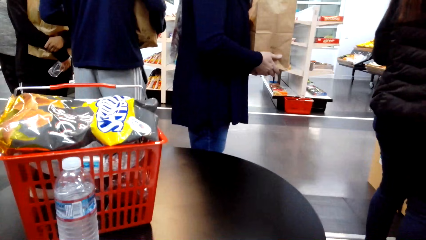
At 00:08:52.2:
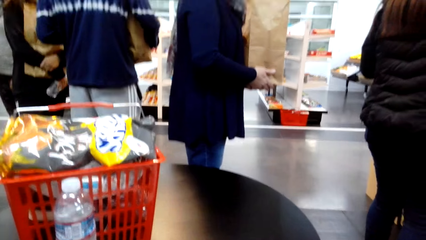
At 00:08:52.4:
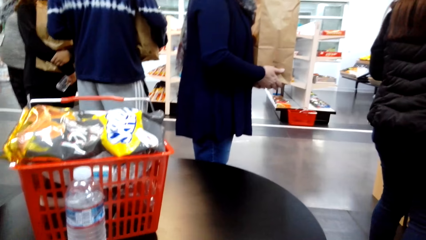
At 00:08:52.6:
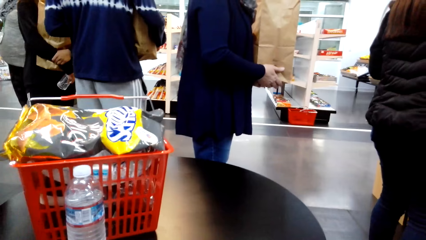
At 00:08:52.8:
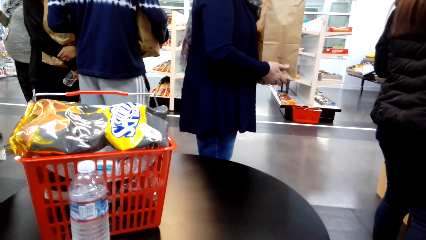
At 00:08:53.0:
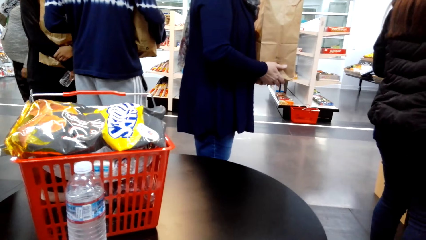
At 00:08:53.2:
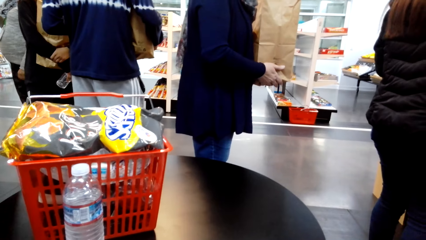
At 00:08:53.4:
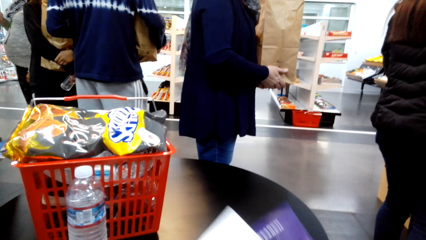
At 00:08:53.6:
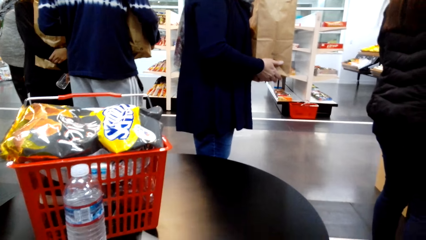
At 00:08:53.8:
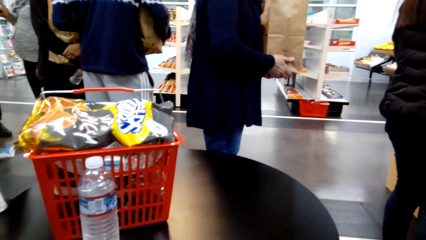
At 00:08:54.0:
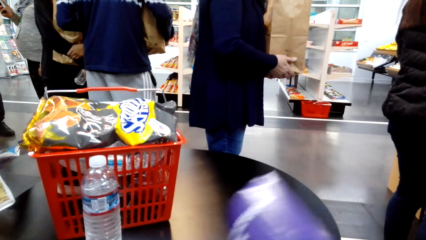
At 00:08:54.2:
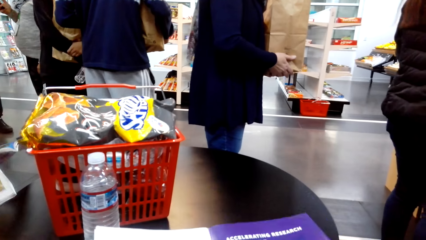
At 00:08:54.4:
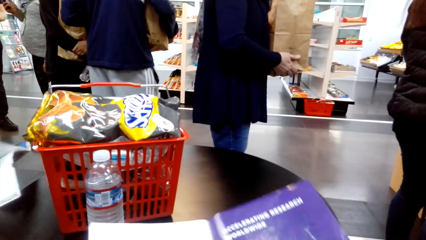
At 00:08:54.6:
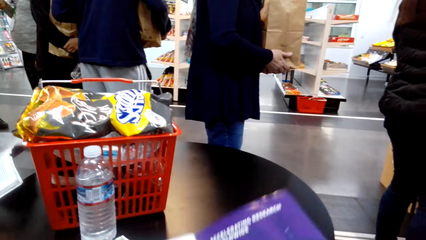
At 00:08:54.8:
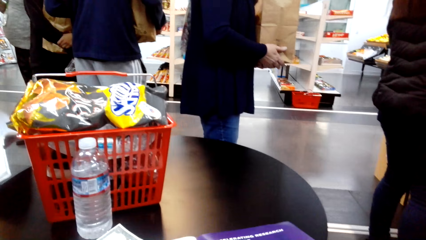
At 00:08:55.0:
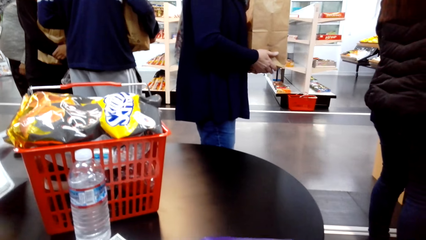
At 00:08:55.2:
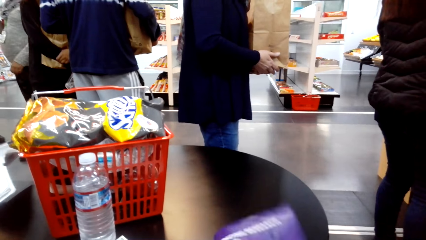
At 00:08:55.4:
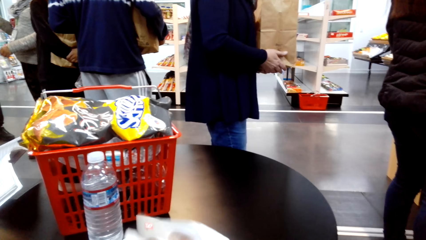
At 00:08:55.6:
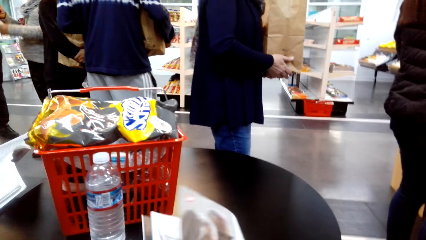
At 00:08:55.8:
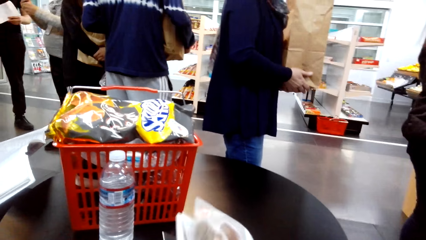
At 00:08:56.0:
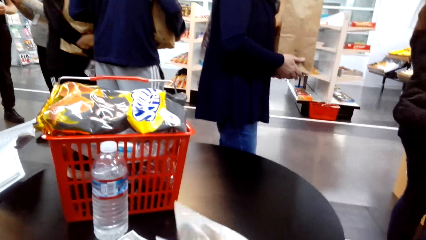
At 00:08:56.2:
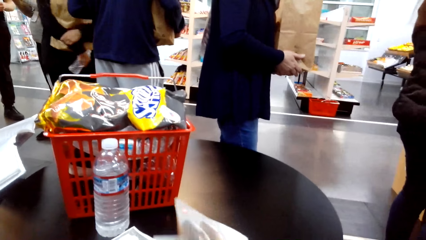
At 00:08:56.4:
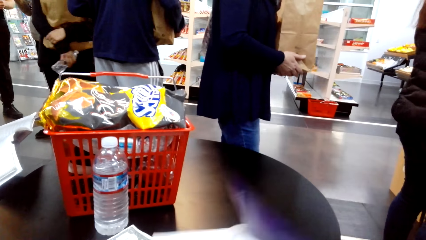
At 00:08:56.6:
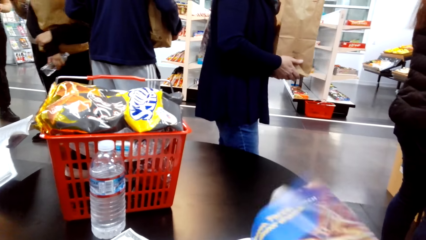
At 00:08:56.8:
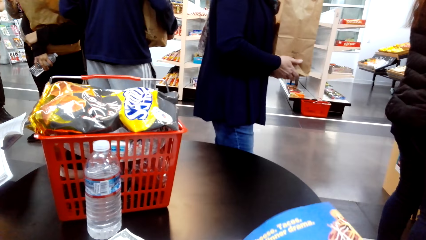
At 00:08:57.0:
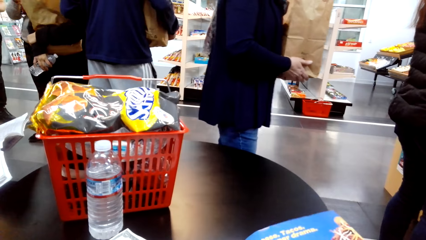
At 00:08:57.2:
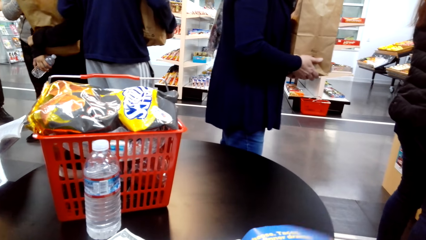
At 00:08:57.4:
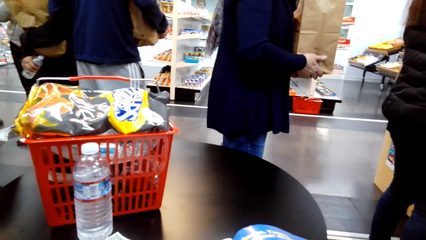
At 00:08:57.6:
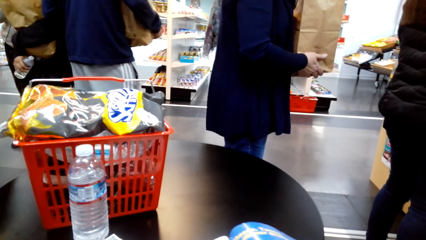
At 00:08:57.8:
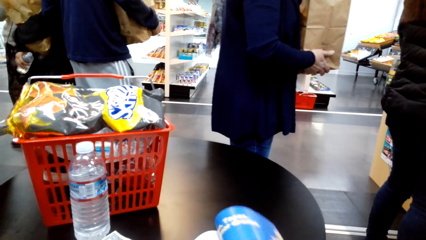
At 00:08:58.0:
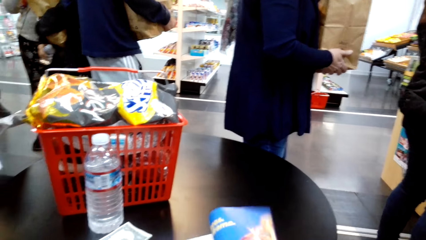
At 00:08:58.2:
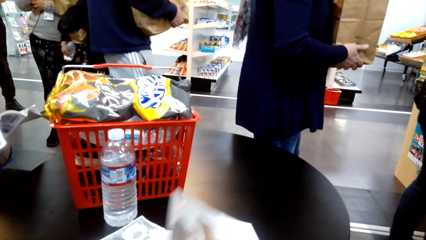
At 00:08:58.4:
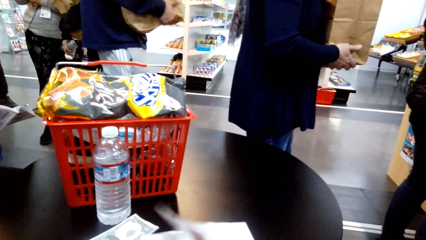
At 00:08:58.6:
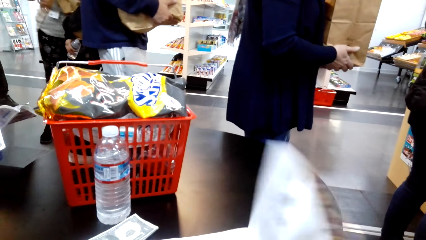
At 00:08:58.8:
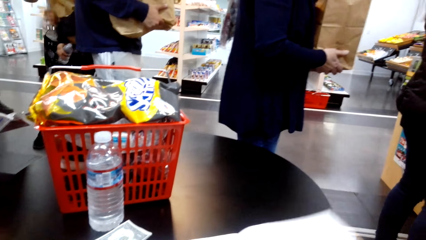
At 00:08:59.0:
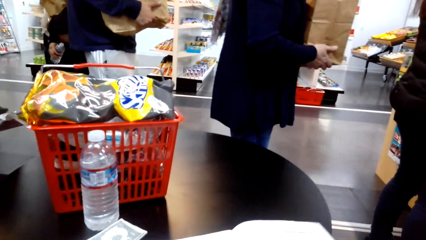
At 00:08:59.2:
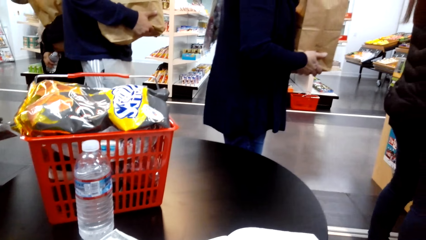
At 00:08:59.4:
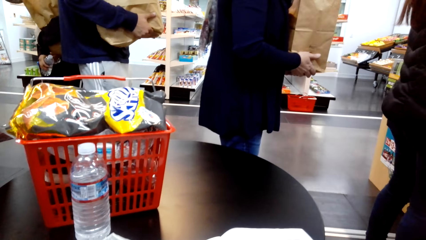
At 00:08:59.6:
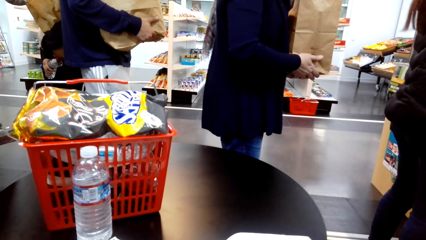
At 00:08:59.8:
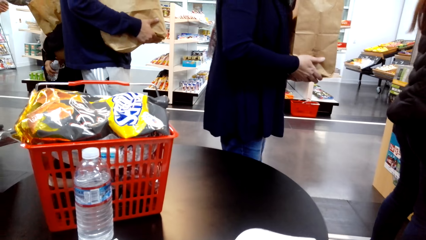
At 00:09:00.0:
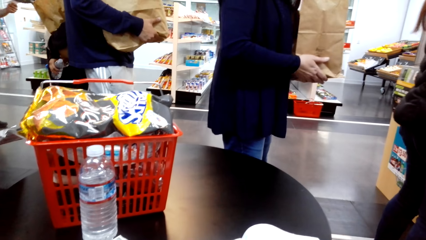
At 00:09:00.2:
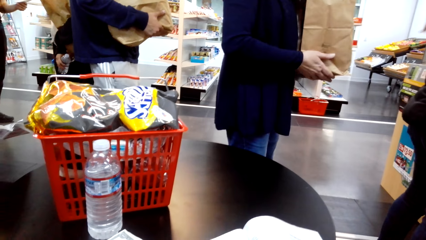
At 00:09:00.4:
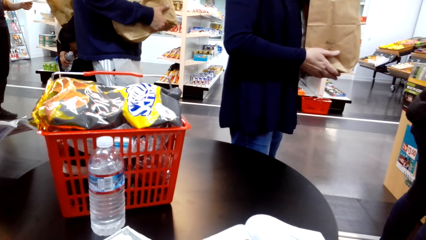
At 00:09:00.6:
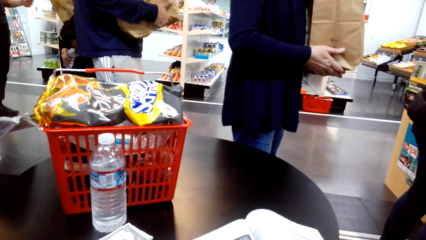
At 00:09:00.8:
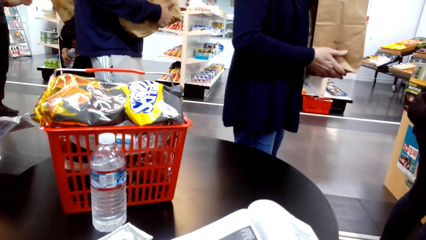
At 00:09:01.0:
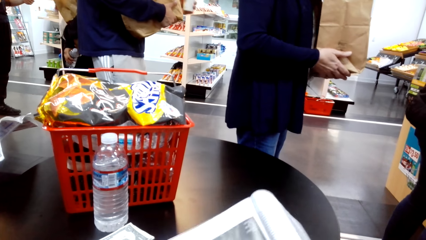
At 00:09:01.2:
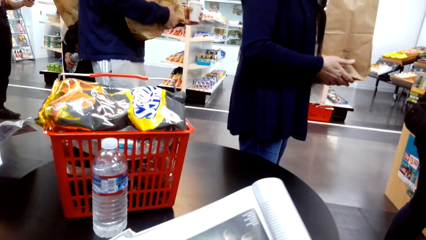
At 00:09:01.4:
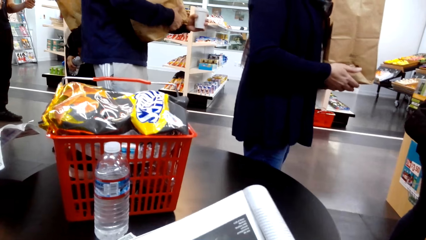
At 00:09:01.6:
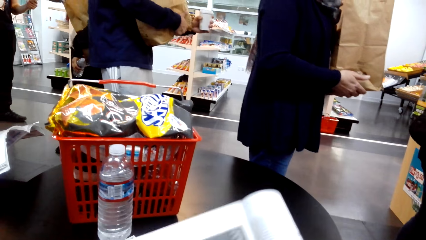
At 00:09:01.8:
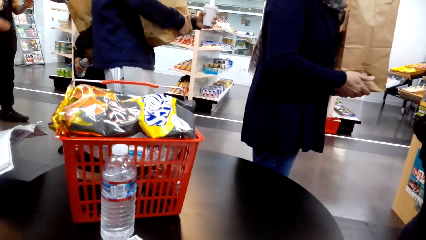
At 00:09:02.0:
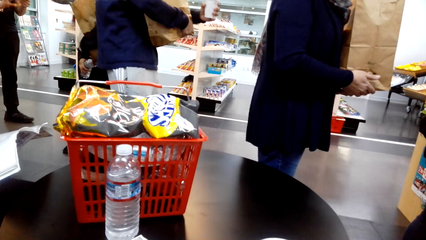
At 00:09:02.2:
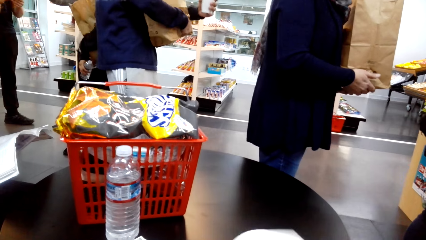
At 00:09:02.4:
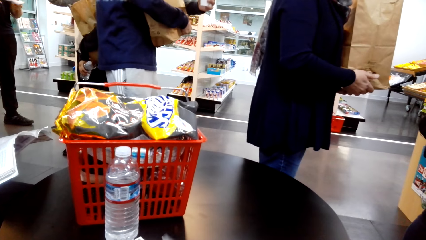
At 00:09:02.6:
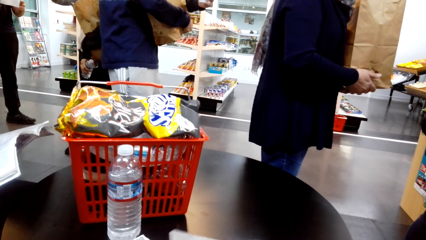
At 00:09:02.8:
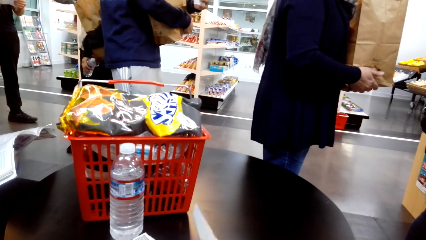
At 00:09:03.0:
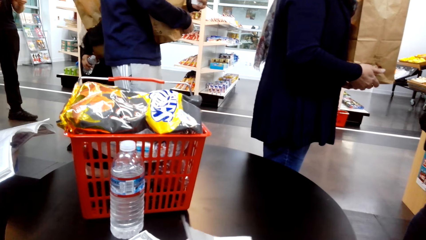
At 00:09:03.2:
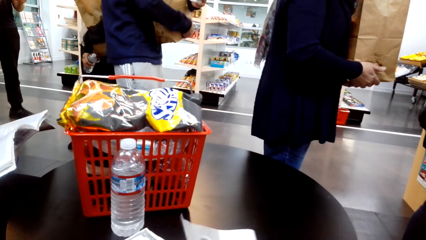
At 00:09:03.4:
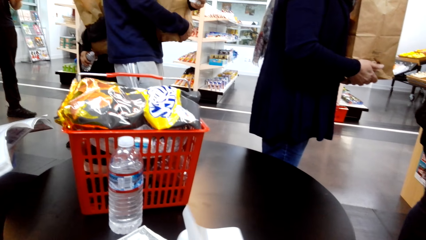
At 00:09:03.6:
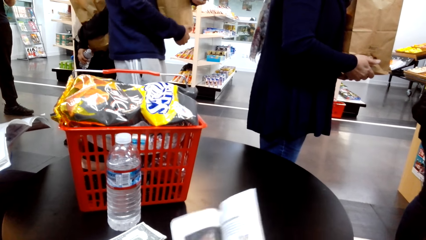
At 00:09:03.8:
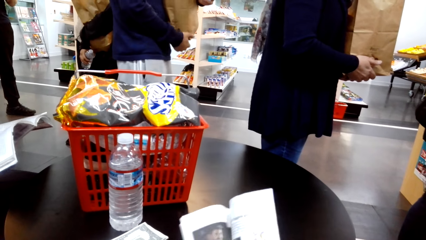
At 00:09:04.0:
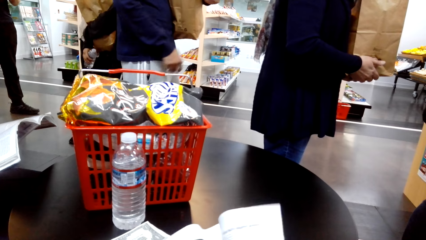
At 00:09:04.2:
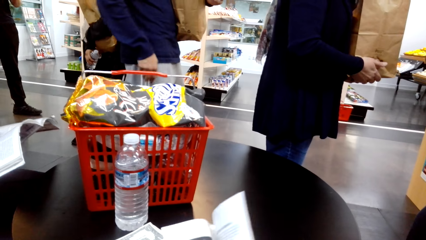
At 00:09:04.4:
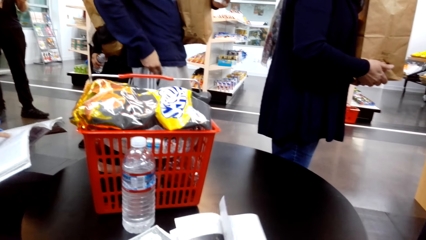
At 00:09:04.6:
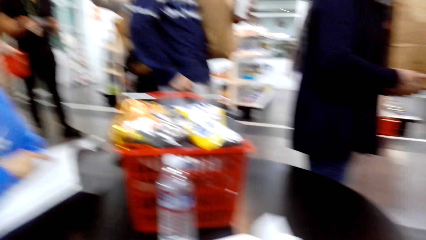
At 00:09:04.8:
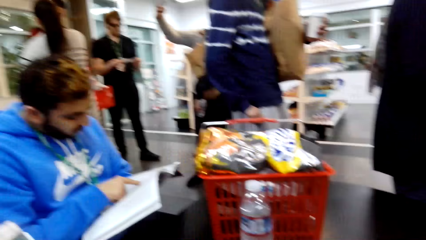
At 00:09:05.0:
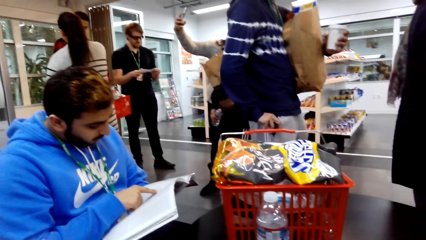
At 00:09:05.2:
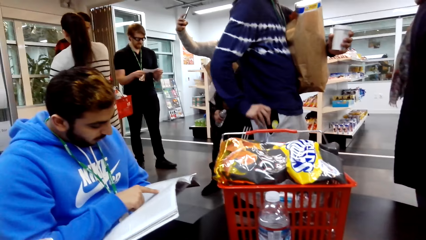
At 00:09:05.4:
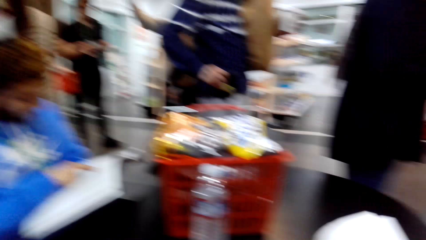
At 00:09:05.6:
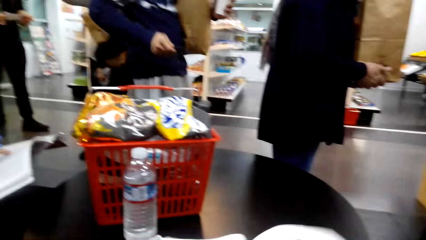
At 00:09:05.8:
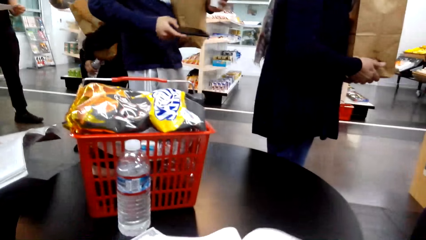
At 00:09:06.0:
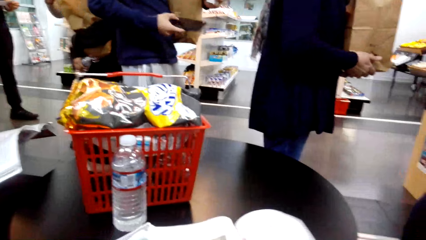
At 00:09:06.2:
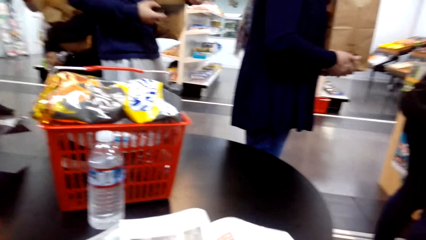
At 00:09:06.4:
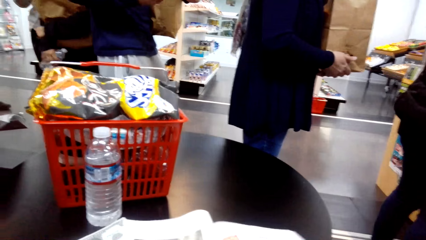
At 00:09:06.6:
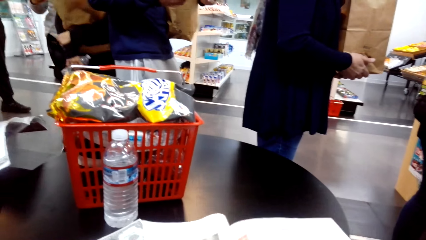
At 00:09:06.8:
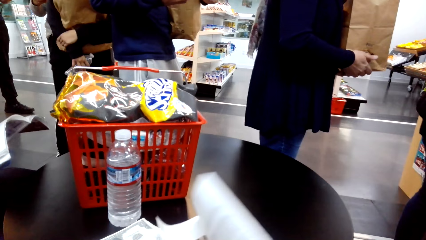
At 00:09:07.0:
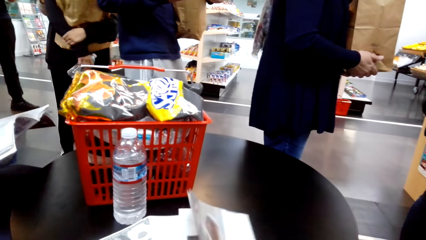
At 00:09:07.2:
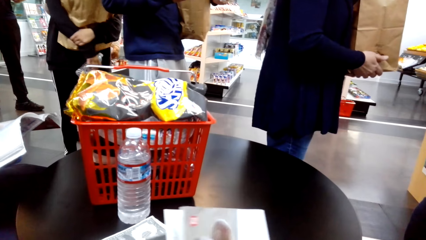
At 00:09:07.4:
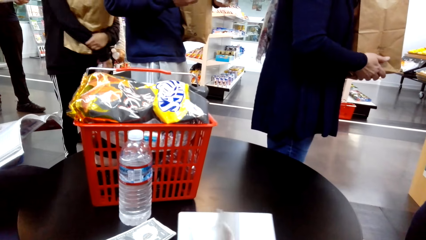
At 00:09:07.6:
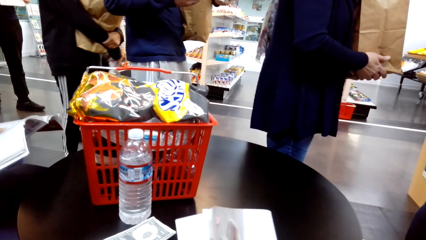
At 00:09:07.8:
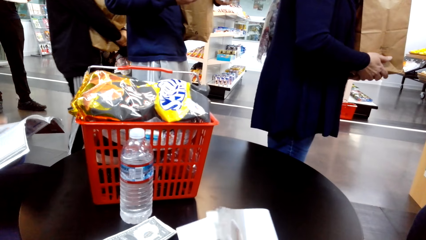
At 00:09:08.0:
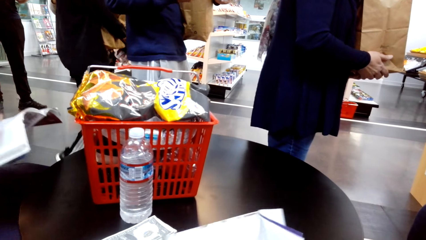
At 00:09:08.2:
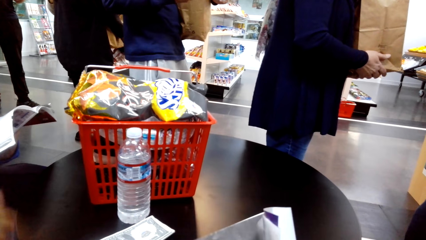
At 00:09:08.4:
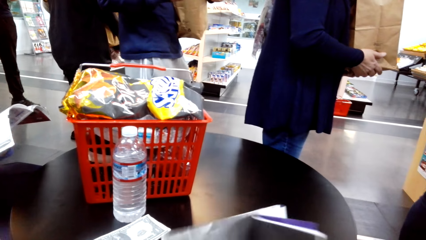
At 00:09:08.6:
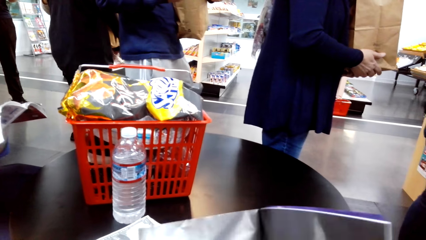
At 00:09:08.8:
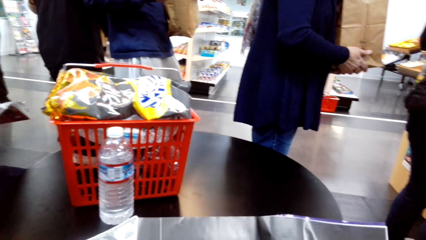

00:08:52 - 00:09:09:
The camera wearer peruses the magazine.
